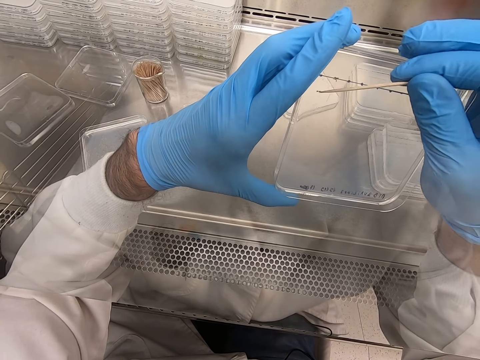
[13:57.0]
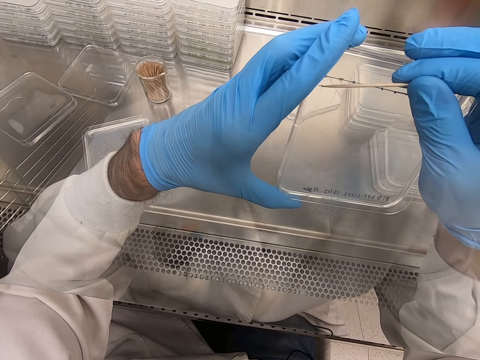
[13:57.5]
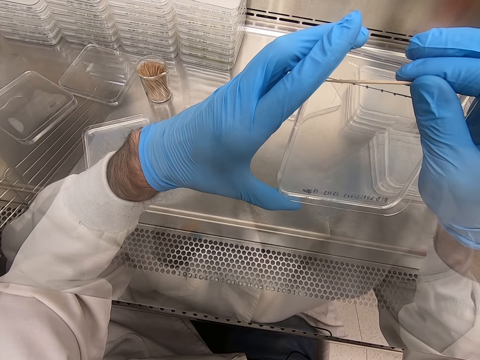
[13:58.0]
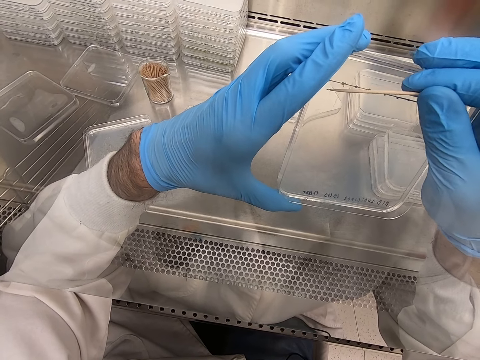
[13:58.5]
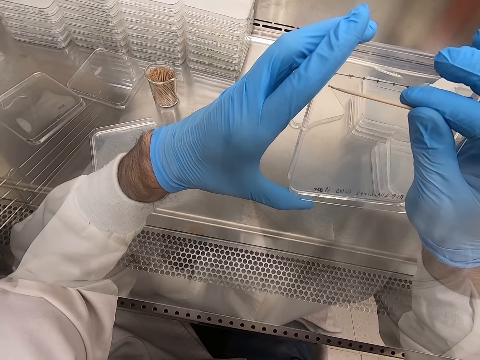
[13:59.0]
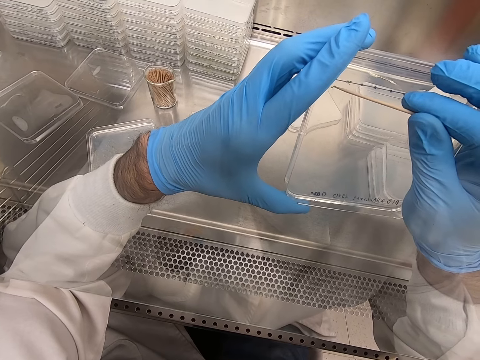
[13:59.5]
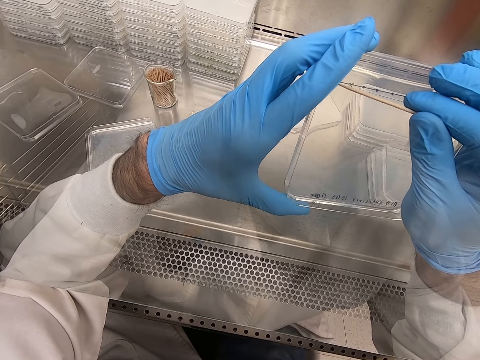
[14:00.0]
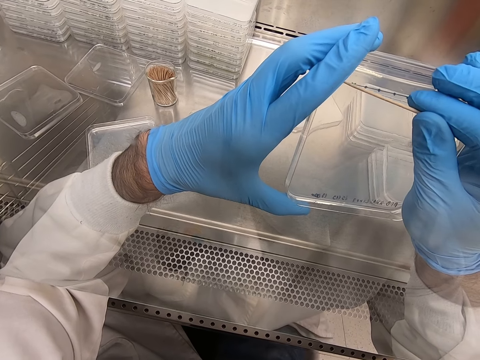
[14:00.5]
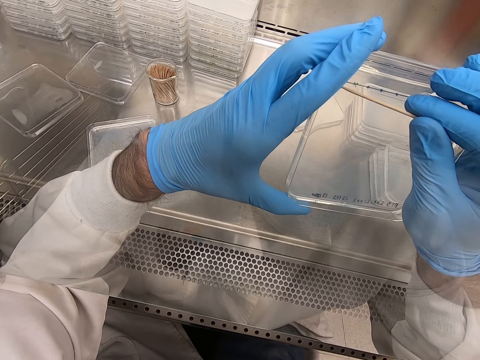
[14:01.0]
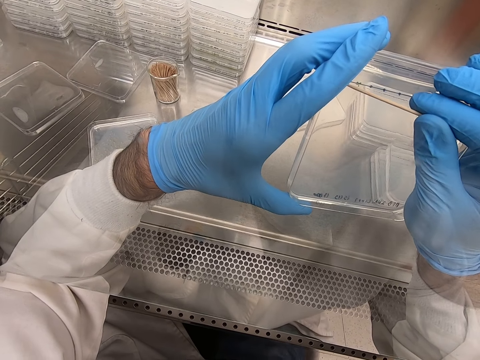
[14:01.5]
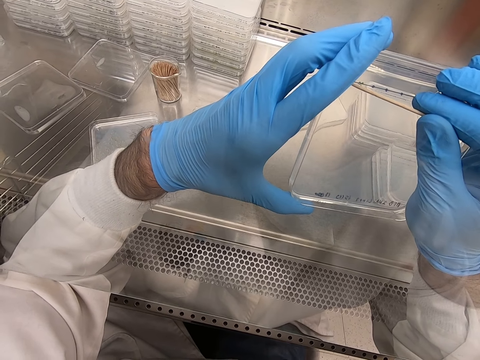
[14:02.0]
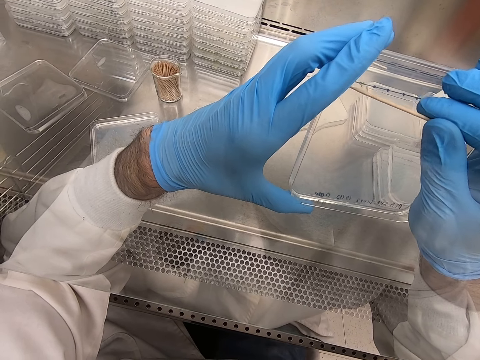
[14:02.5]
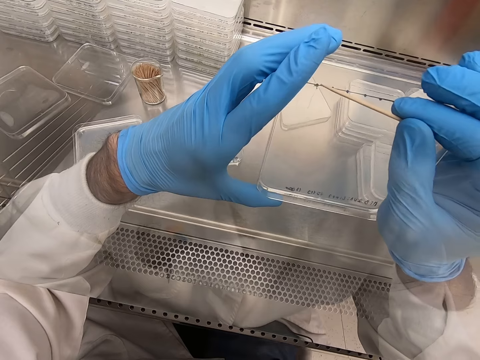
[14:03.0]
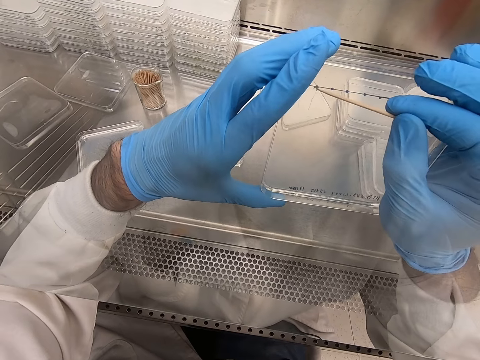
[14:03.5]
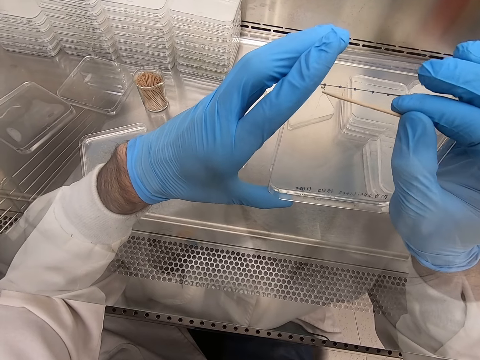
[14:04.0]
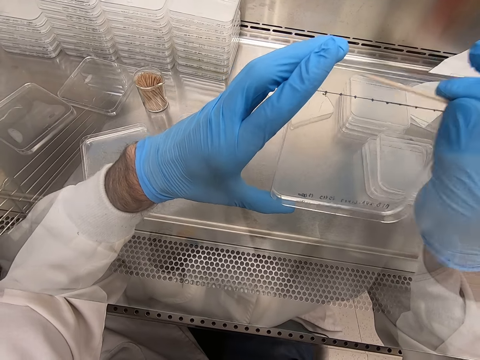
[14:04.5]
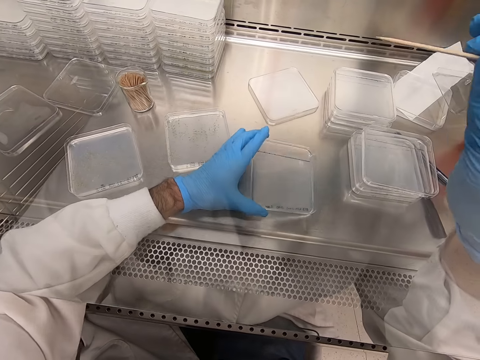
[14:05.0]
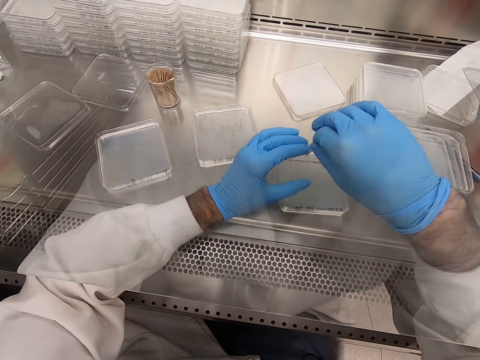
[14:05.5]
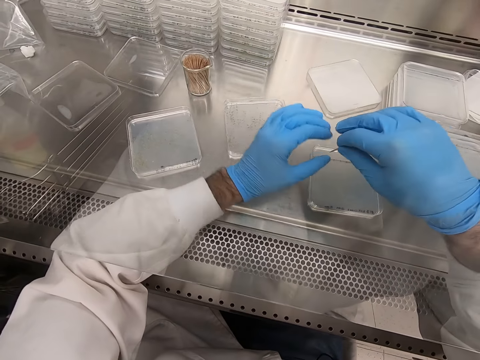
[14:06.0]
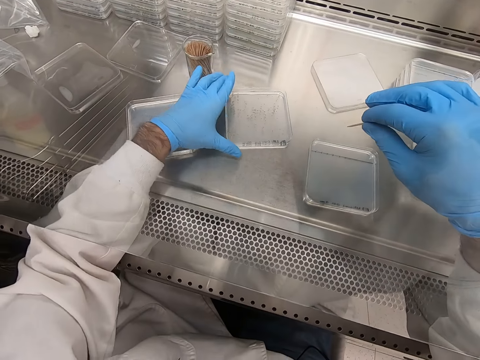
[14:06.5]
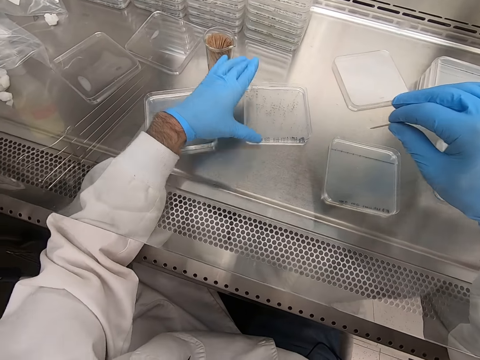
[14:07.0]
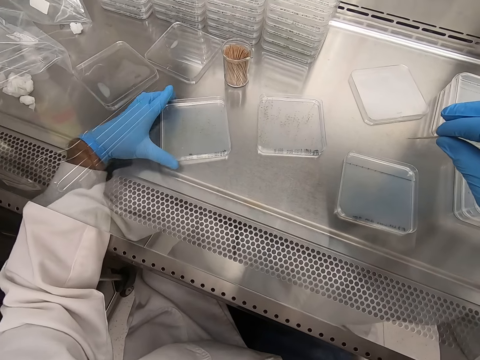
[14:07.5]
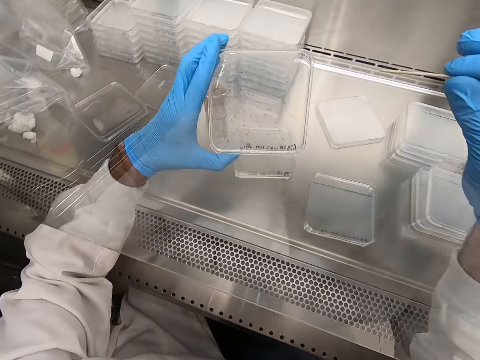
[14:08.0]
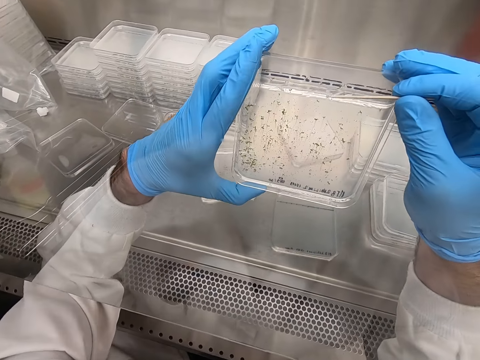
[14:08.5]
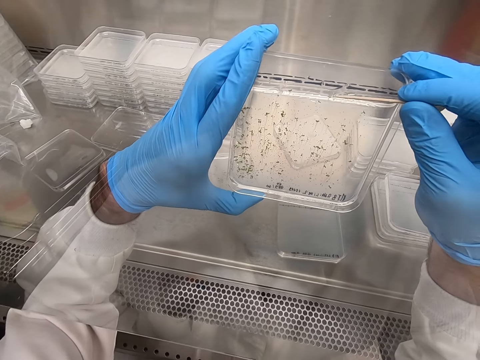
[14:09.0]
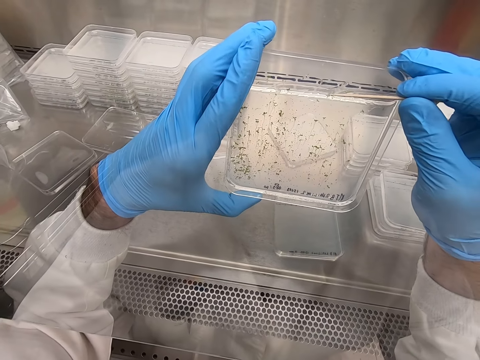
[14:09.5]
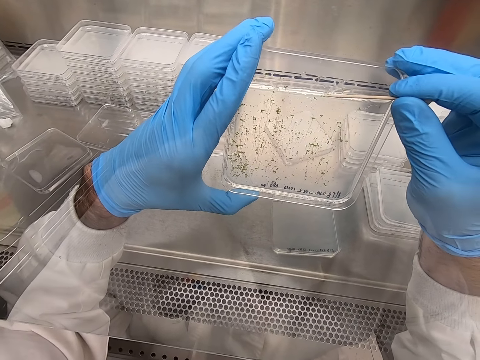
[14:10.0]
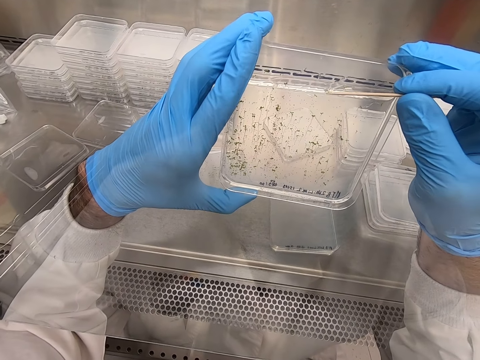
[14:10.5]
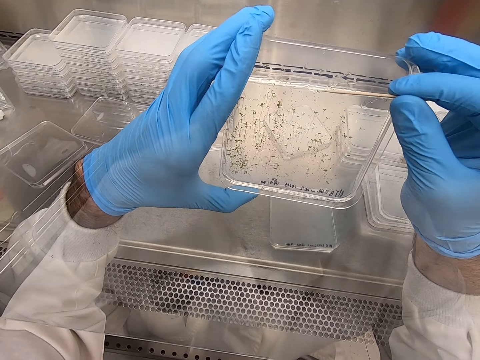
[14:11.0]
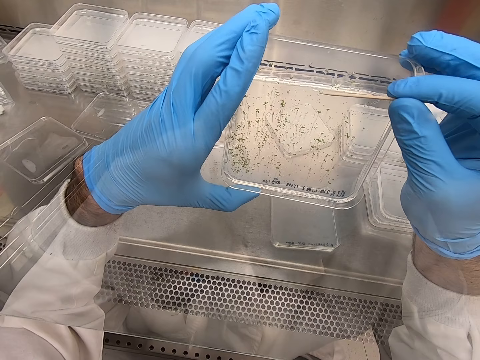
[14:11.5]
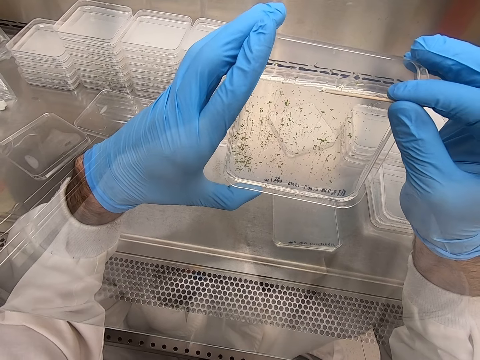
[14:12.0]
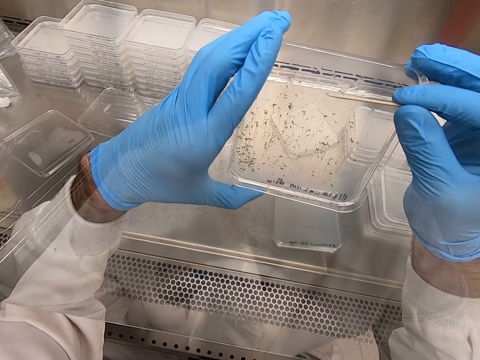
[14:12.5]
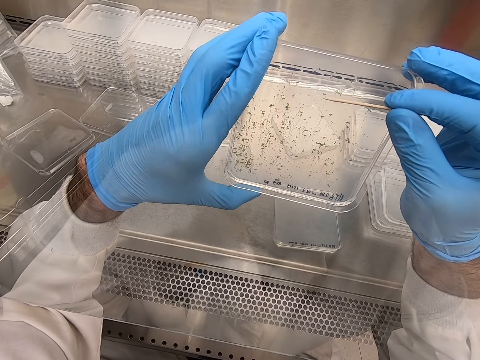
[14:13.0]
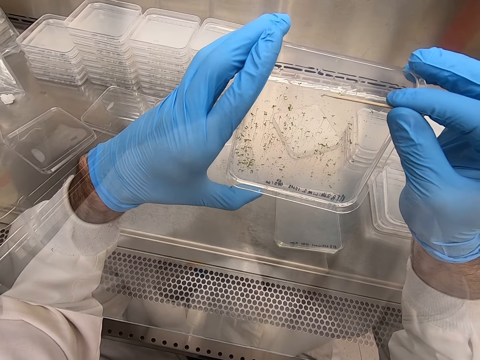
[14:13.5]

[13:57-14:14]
The camera wearer places the plastic flat tin or acrylic sheet on the steel bench. They pick up the plastic flat tin. They pick particles from the acrylic sheet.

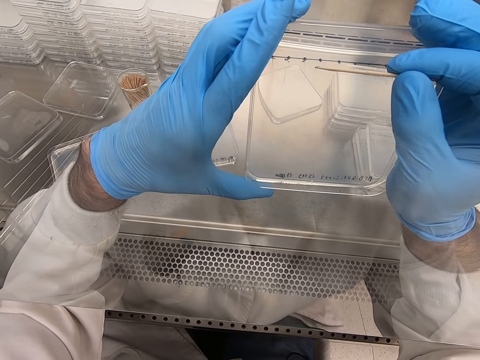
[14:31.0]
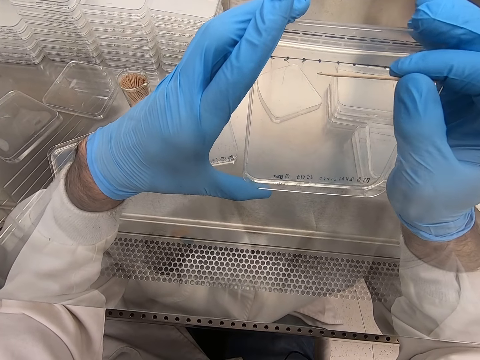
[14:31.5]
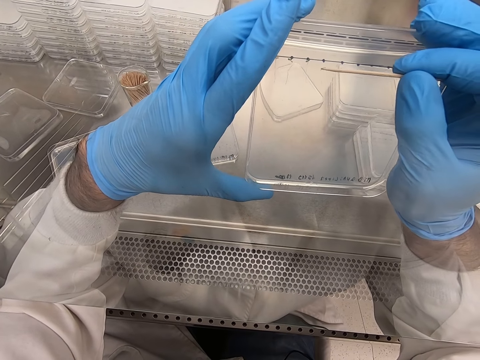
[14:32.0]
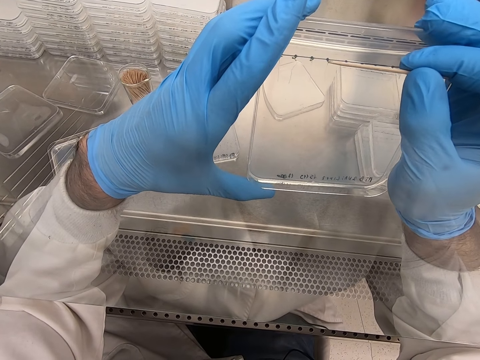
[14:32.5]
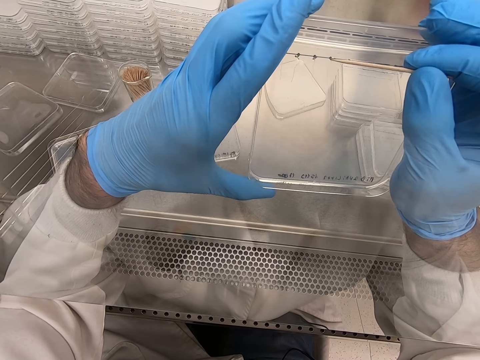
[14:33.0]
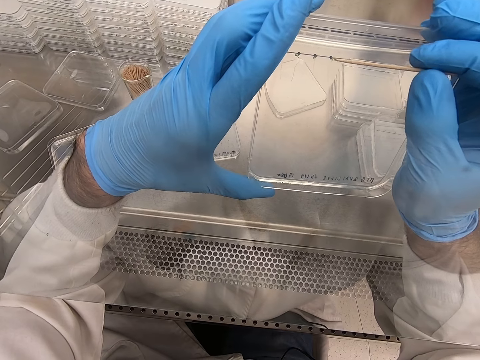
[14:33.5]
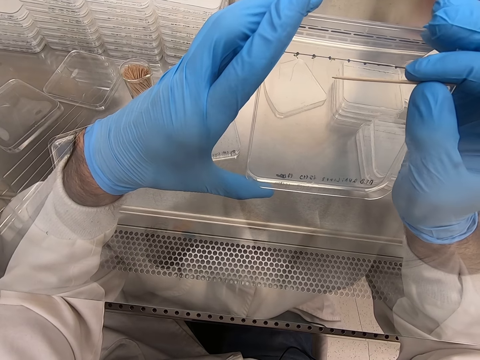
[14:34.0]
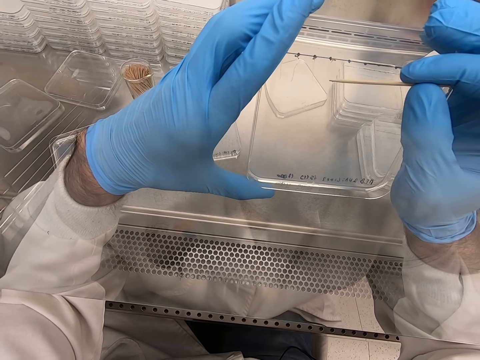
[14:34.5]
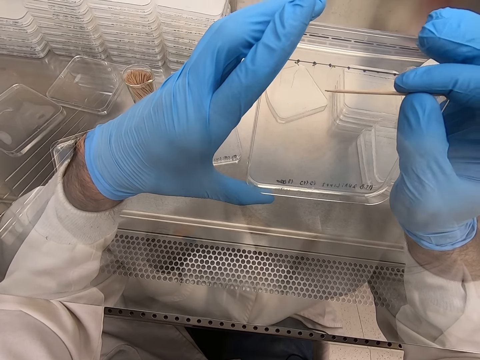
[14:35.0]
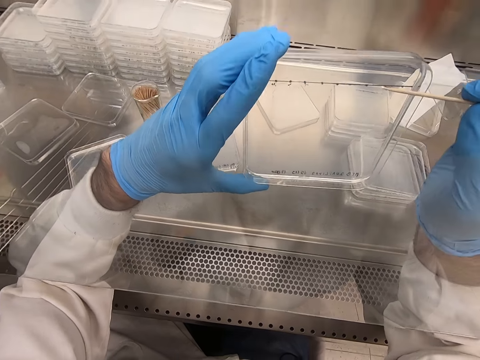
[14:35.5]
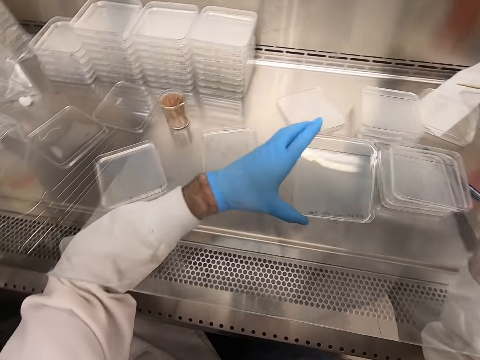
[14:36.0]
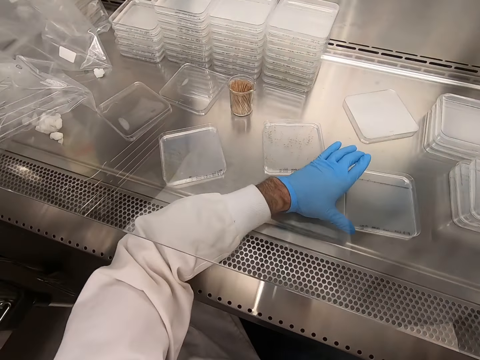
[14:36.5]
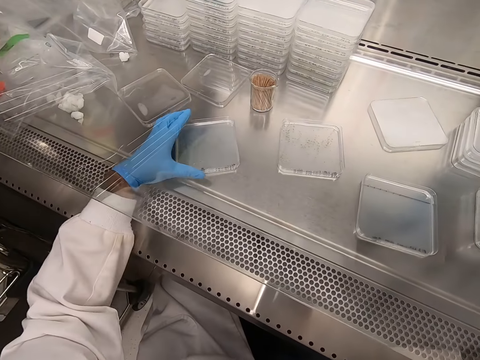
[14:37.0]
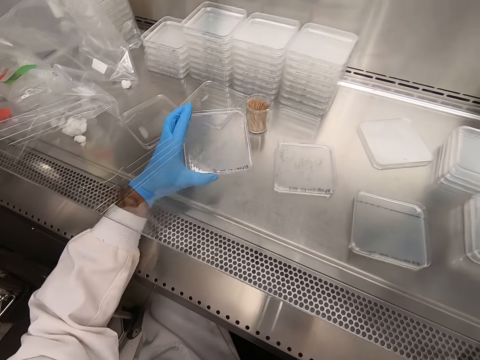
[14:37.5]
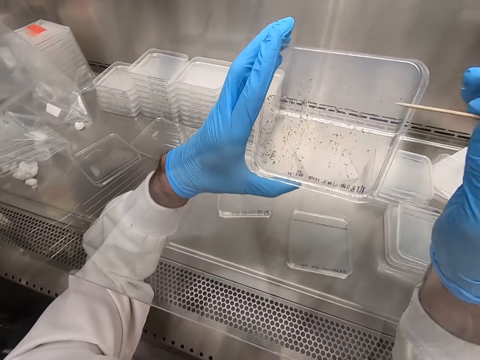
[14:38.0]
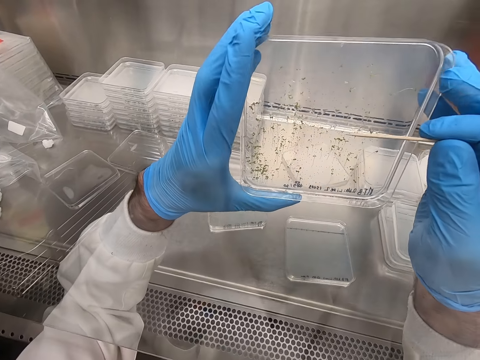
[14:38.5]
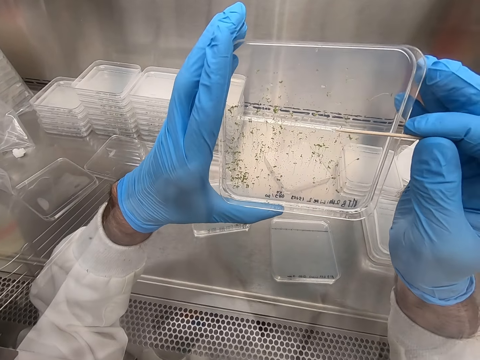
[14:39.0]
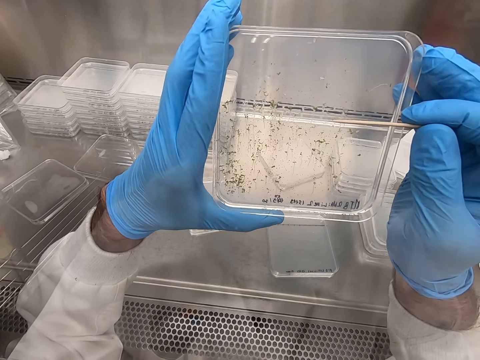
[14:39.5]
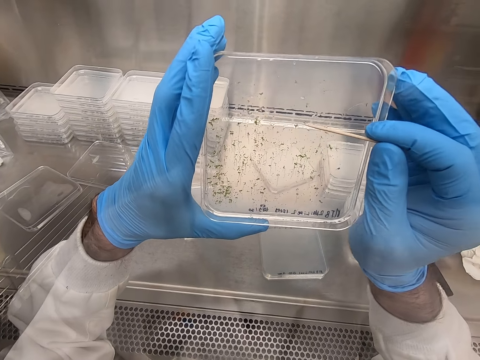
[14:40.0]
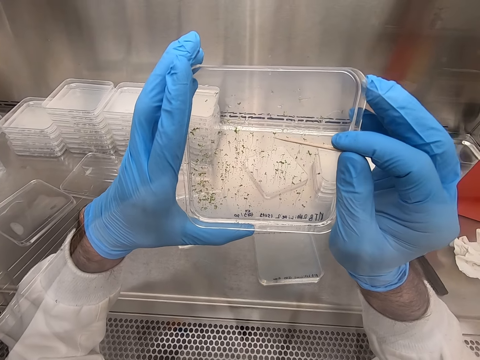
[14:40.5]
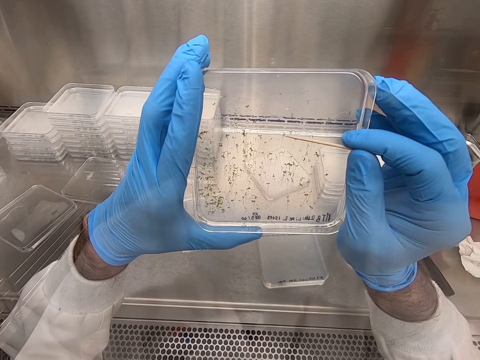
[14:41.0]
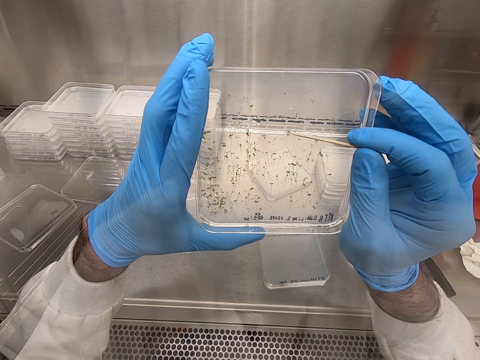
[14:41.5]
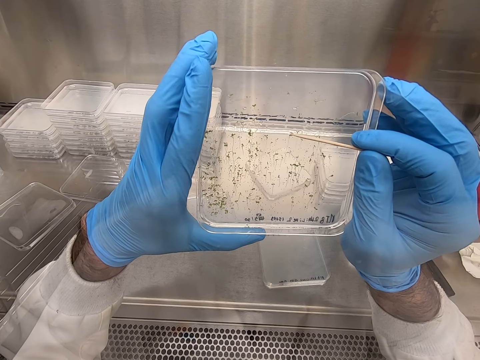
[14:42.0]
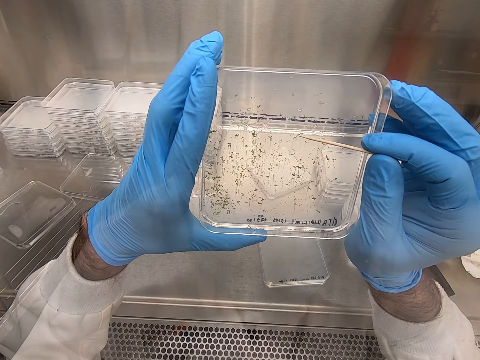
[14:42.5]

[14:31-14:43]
The camera wearer places the plastic flat tin or acrylic sheet on the steel bench. They pick up the plastic flat tin. They pick particles from the acrylic sheet.
